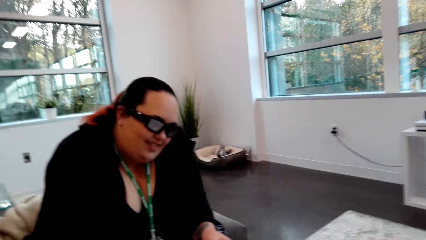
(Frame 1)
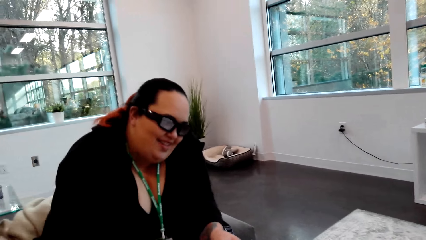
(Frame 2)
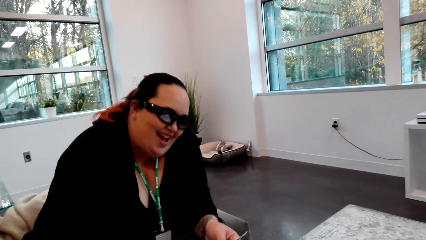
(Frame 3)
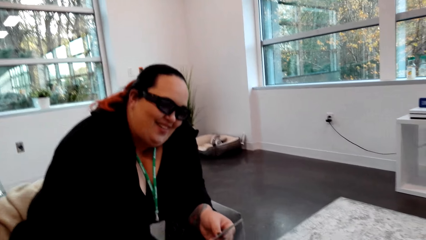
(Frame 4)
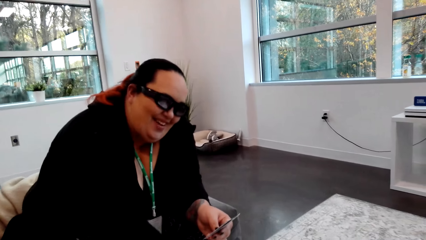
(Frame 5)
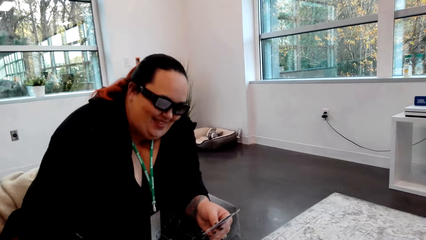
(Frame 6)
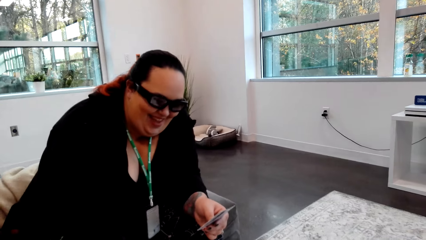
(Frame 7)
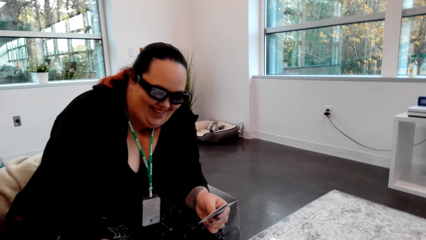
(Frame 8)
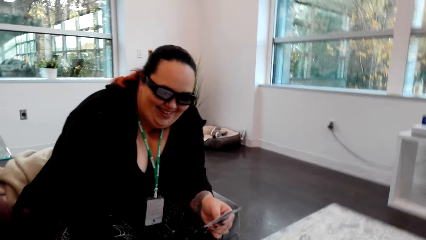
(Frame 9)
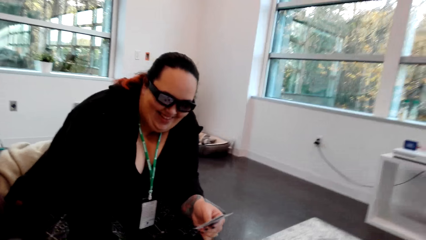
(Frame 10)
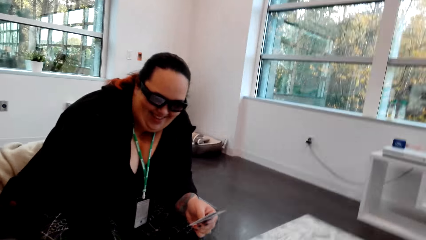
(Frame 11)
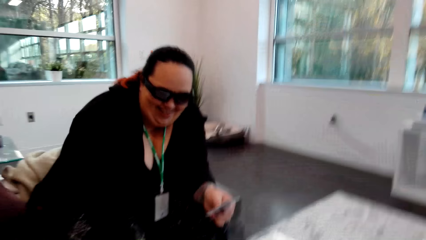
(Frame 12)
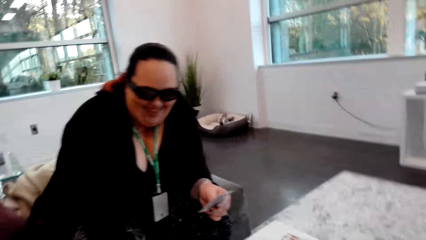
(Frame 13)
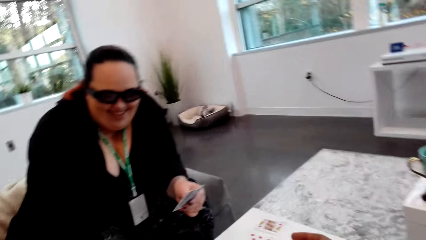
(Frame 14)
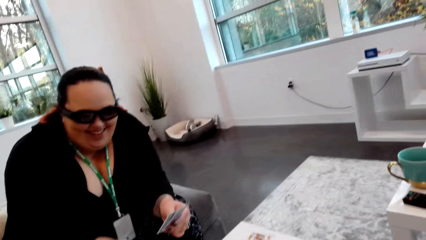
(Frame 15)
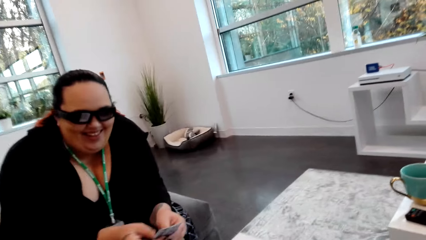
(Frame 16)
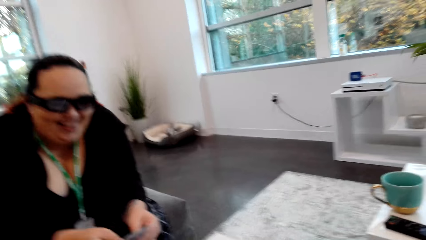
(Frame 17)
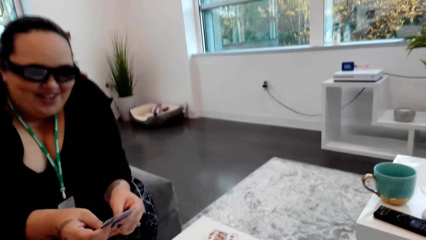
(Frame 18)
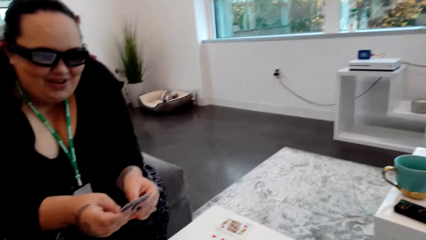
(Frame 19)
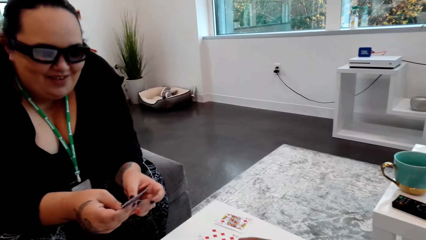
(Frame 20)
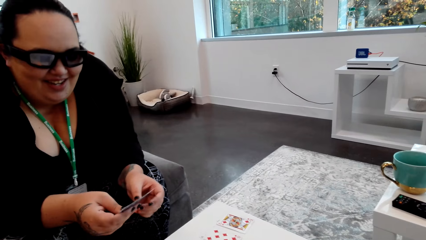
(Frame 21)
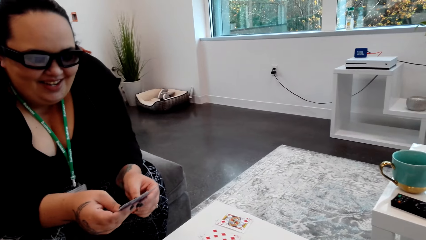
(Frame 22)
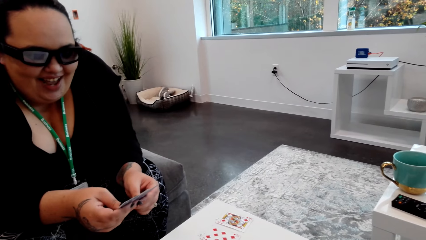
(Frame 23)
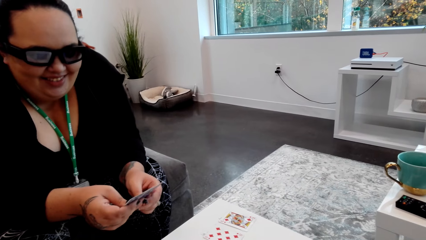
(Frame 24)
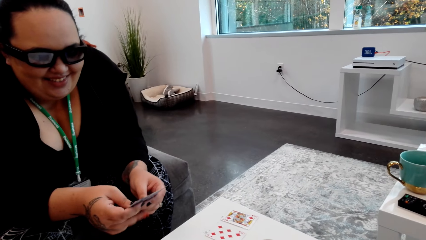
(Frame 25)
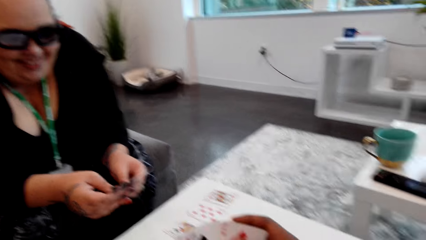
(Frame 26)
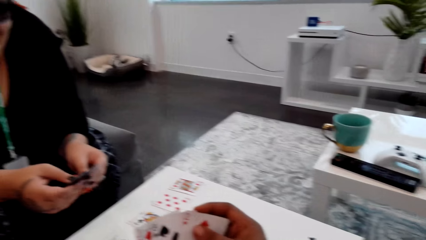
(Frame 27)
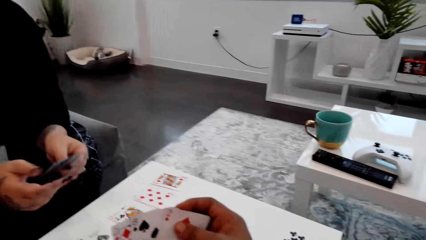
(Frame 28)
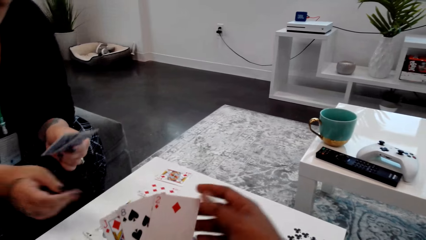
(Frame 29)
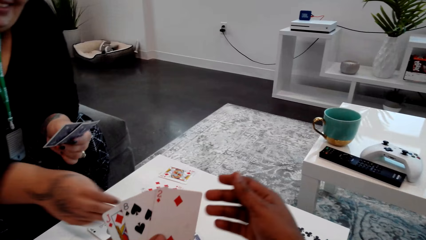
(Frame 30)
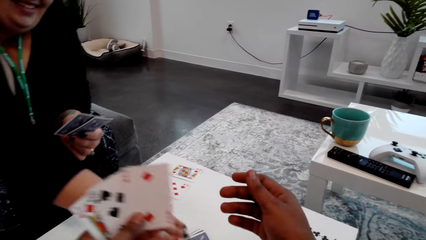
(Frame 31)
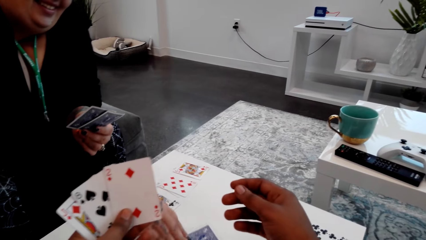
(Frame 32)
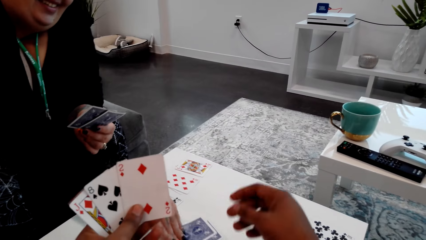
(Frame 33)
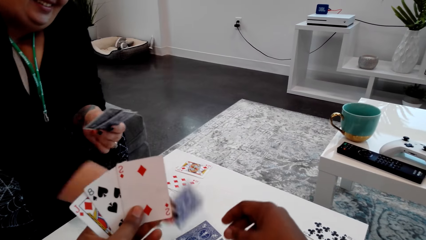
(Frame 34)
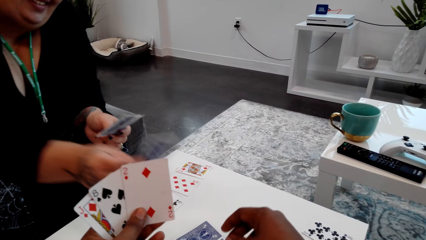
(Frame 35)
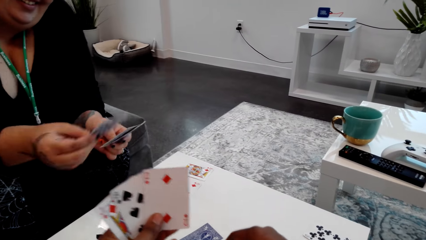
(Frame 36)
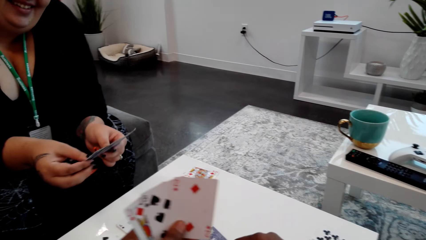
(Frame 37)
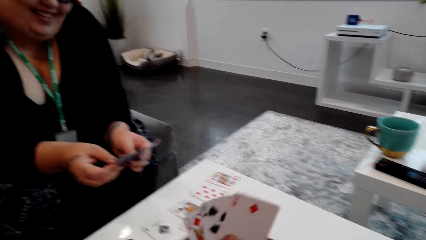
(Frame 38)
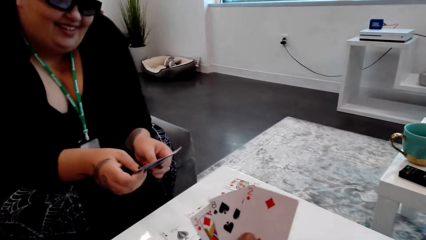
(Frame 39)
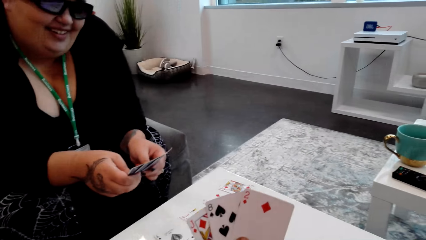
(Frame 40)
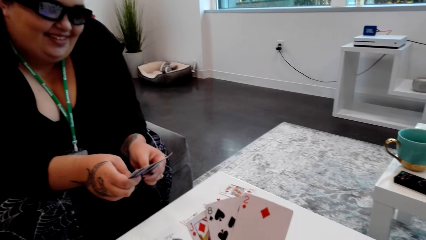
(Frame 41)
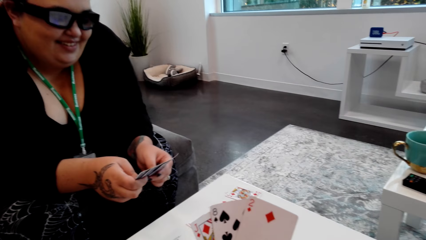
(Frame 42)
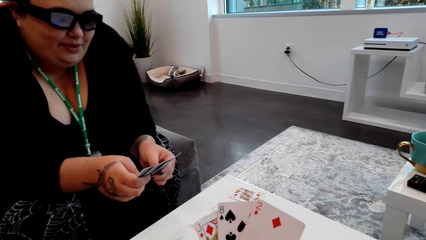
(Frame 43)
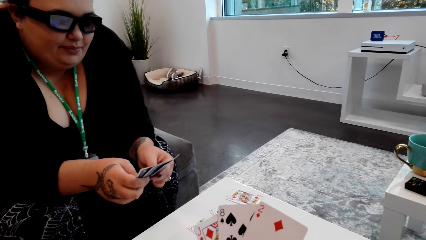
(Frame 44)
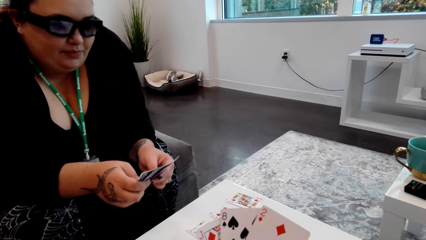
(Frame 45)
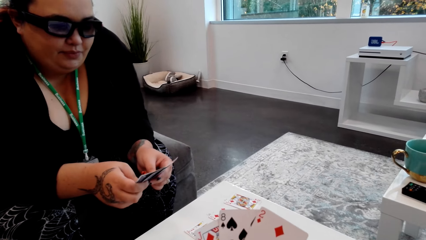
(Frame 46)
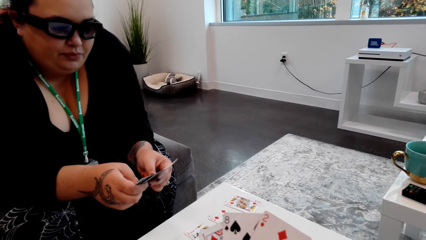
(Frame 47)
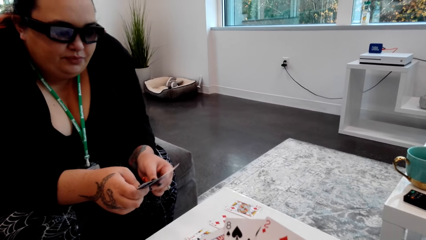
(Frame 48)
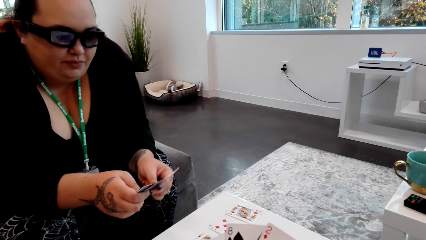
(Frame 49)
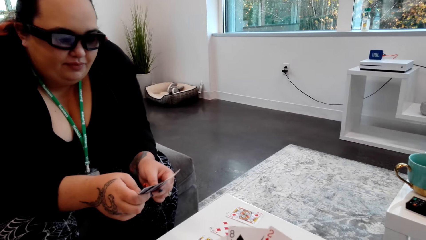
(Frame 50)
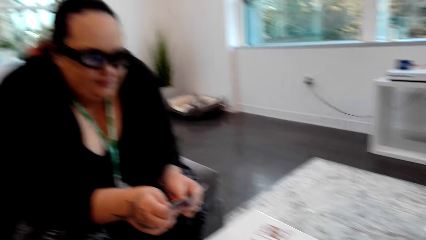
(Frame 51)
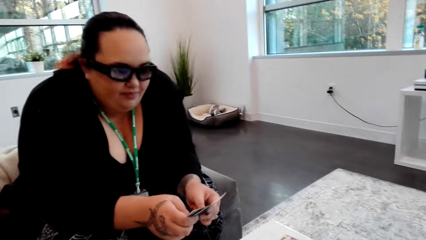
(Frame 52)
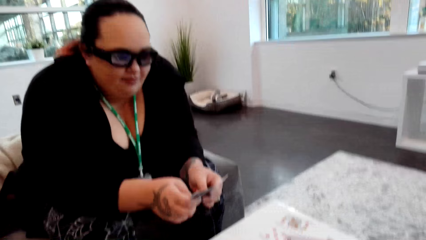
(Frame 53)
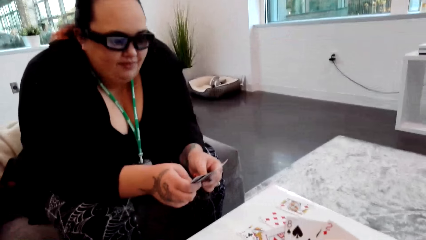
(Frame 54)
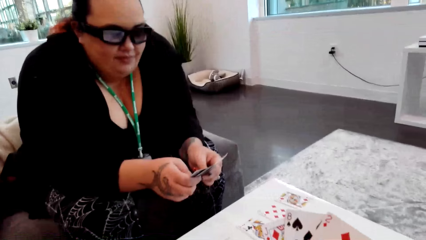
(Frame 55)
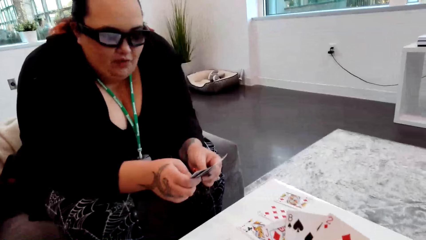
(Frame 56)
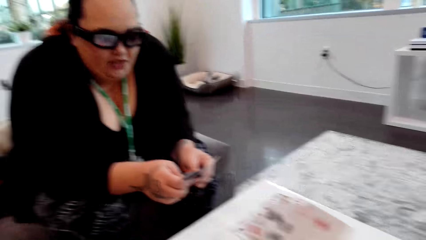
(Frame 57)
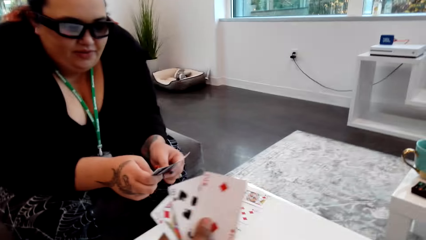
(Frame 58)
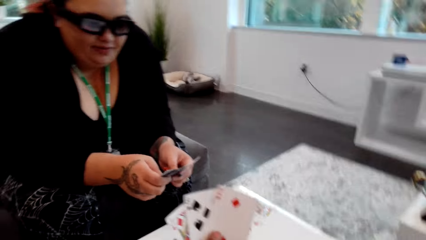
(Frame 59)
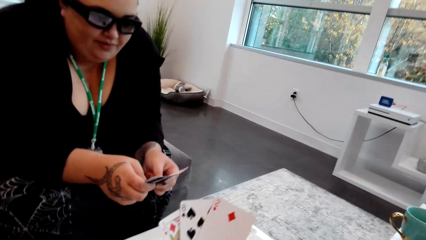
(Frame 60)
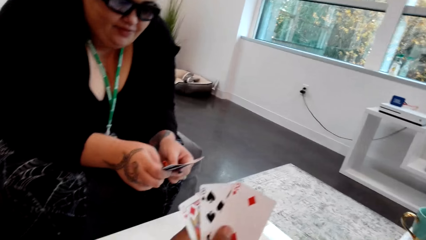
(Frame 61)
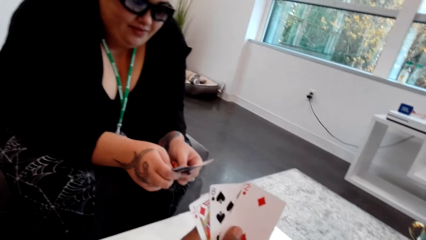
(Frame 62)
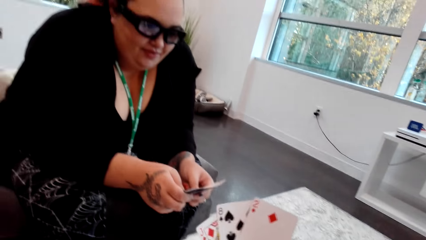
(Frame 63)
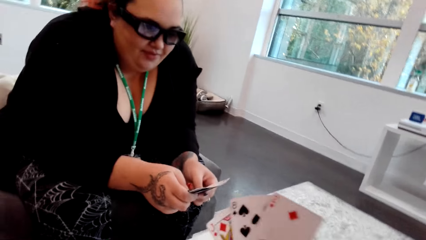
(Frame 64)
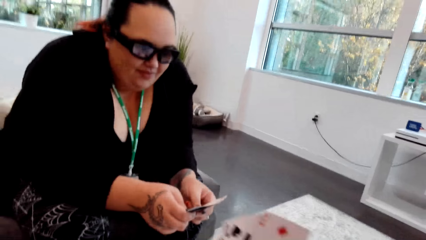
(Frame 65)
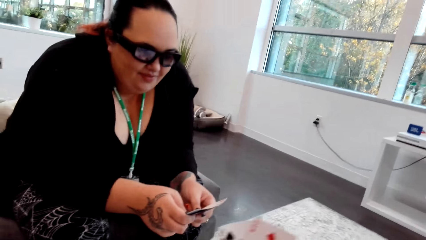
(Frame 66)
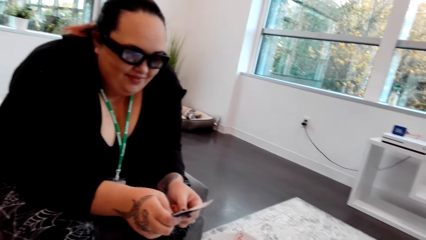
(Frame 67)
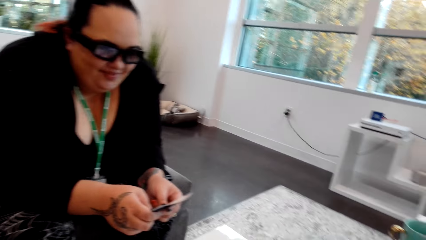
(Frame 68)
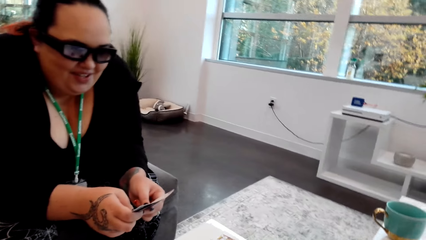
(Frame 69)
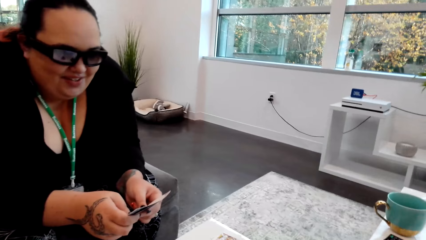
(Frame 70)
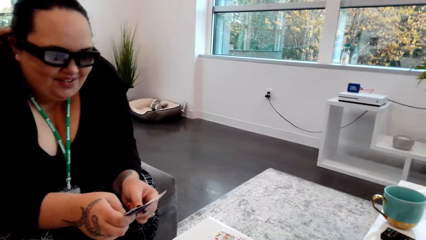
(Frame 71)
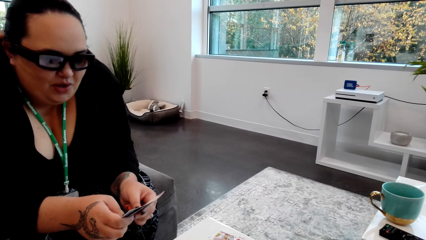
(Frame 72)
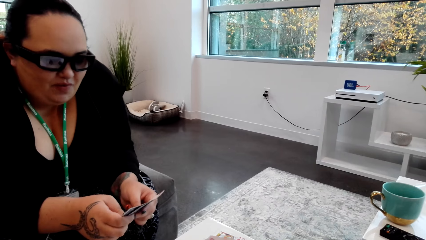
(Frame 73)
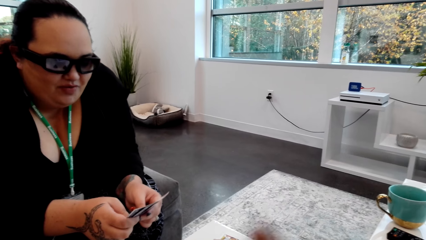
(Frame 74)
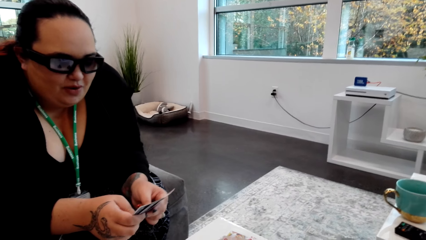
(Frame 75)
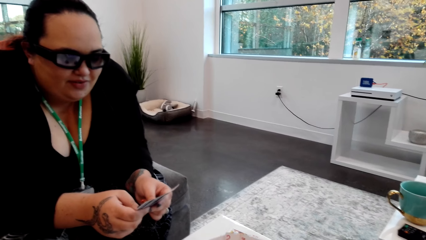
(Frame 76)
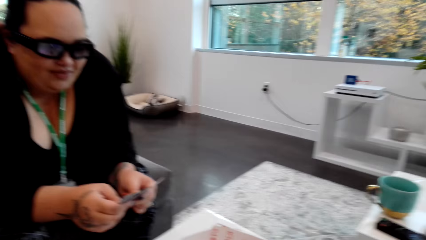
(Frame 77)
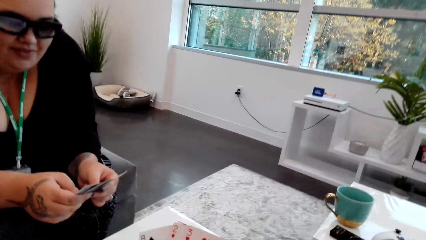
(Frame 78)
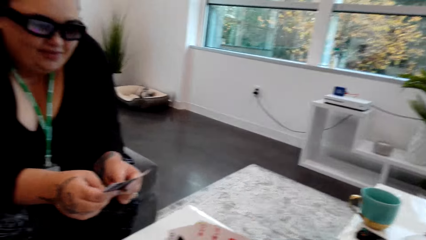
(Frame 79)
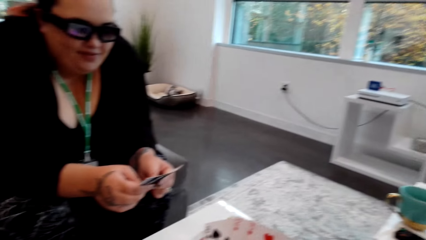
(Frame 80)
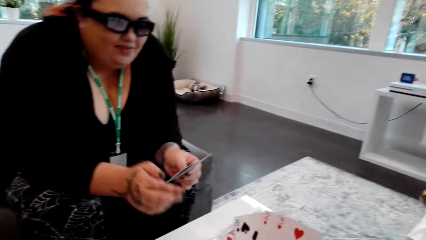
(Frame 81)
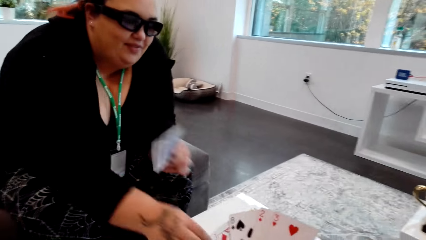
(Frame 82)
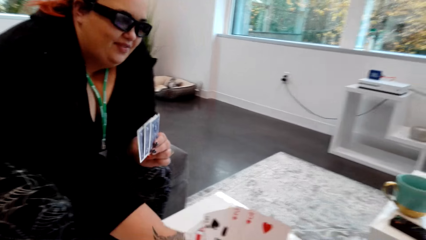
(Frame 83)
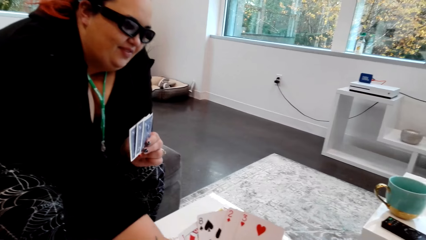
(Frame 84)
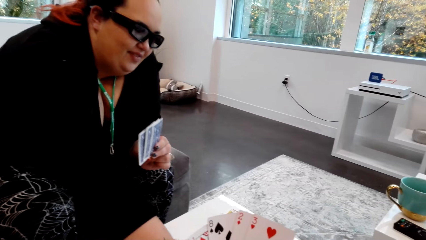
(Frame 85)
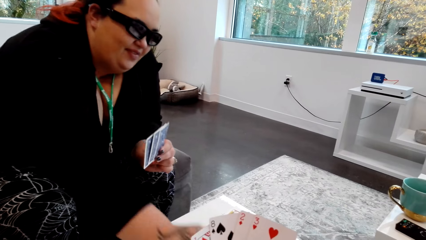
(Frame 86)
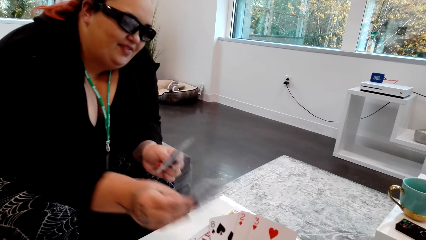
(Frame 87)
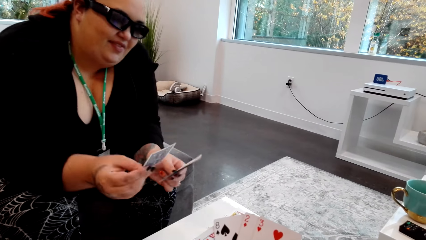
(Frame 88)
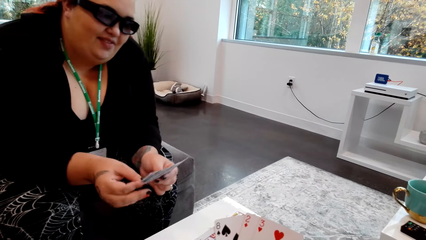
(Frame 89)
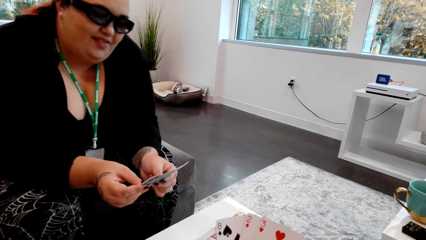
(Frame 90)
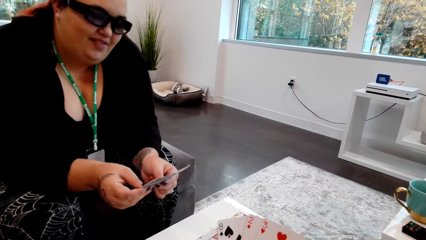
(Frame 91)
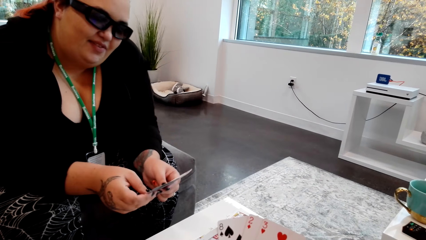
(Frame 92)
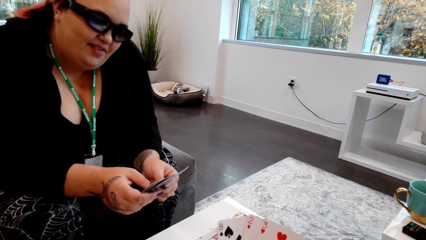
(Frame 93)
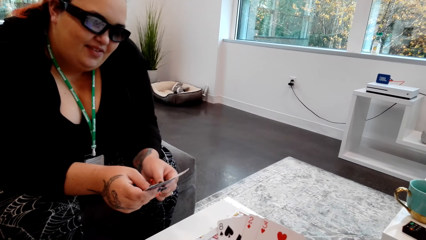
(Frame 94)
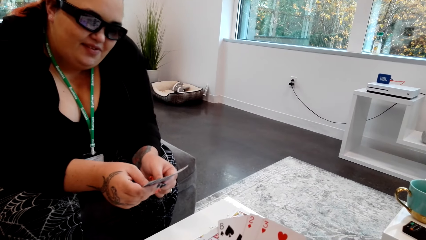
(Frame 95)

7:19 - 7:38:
The camera wearer puts the card down. They converse with the lady. The lady picks a card from the table with her right hand. The camera wearer picks the card. They converse with the lady. The lady picks a card from the table with her right hand. The camera wearer picks the card.
